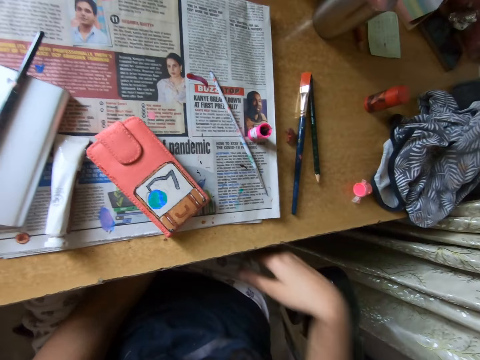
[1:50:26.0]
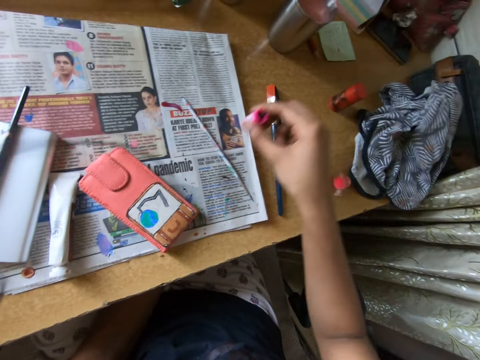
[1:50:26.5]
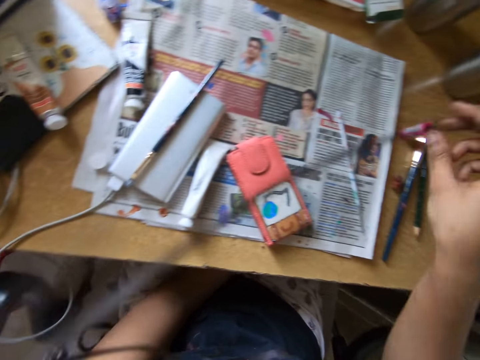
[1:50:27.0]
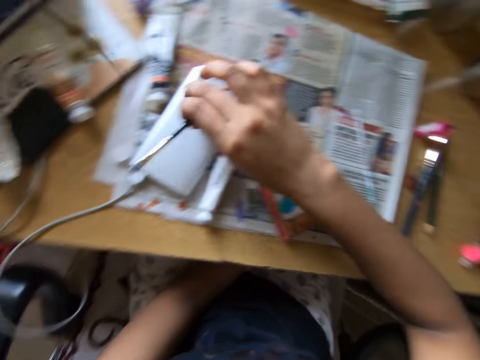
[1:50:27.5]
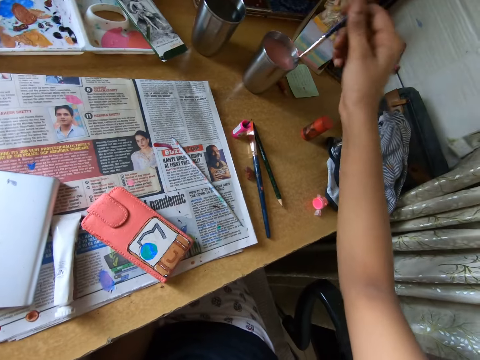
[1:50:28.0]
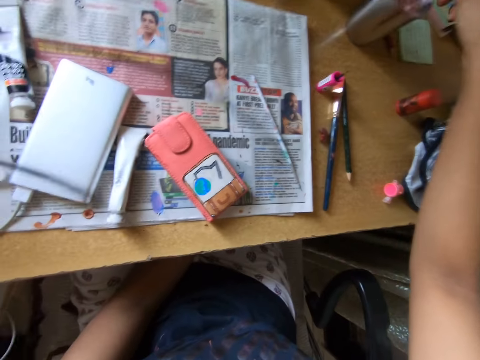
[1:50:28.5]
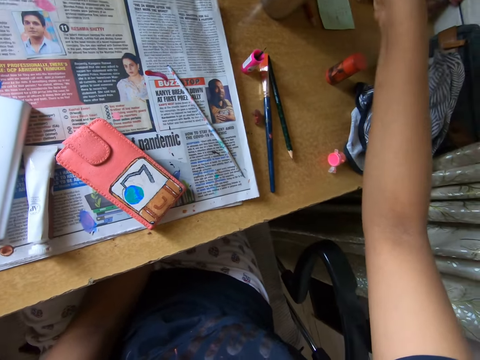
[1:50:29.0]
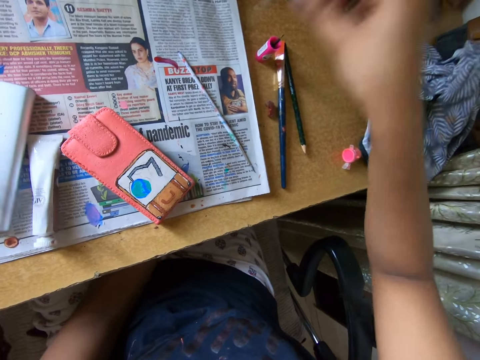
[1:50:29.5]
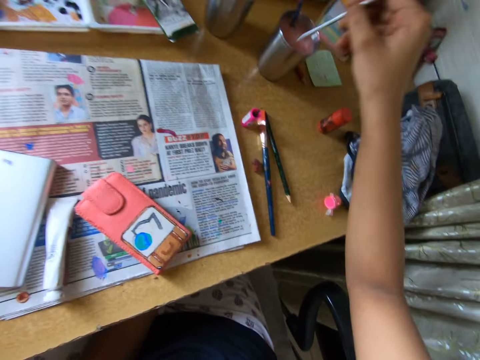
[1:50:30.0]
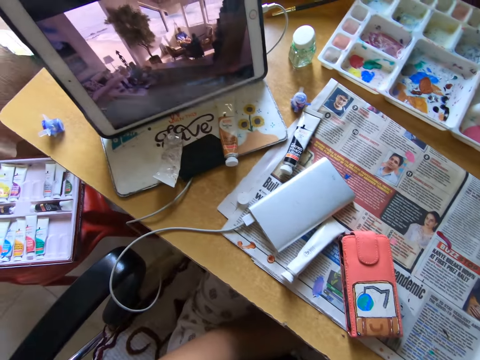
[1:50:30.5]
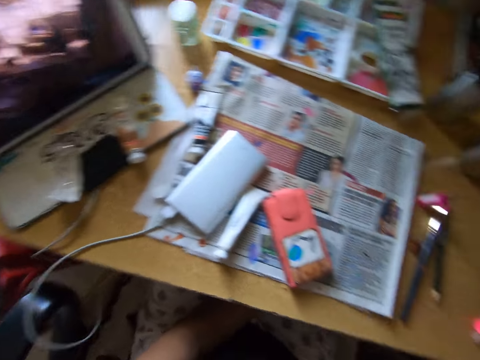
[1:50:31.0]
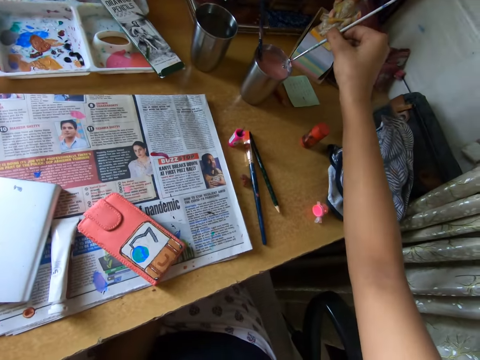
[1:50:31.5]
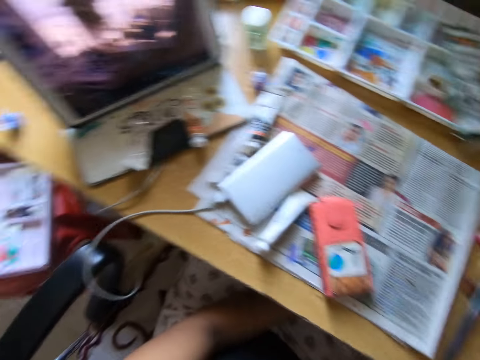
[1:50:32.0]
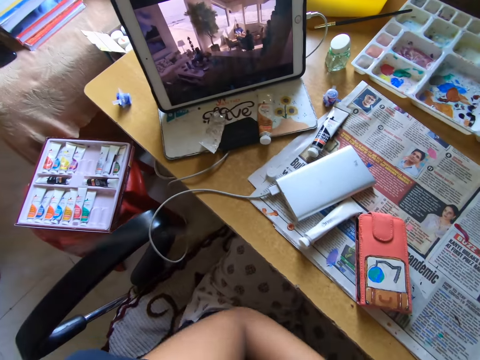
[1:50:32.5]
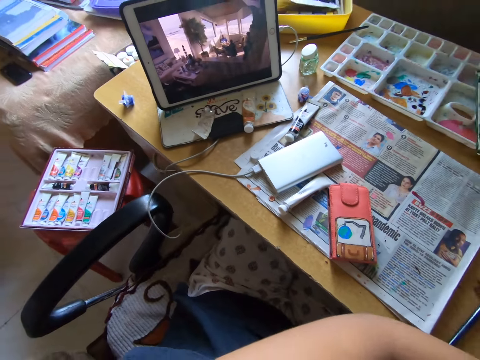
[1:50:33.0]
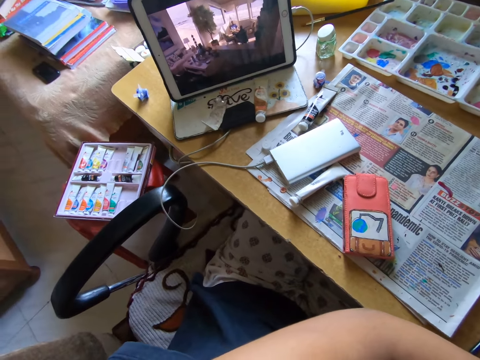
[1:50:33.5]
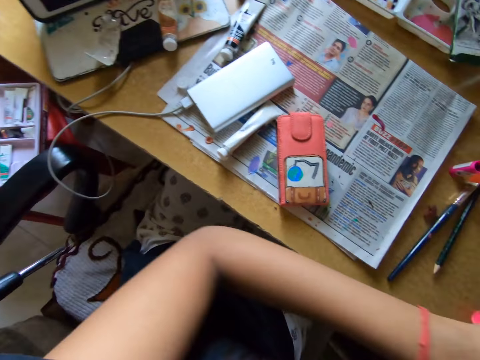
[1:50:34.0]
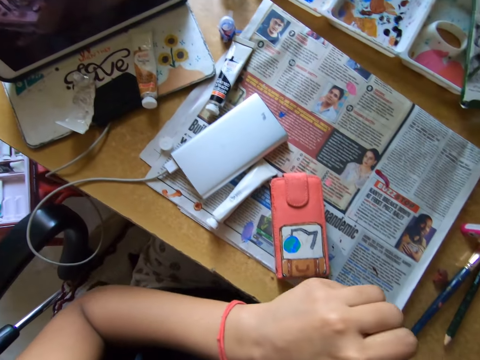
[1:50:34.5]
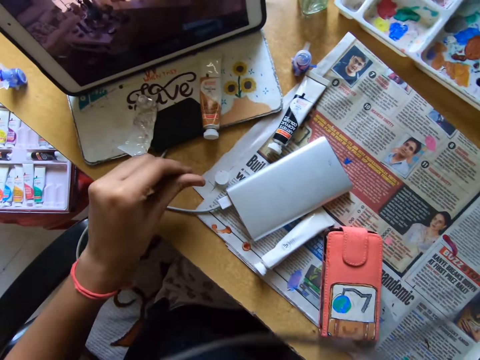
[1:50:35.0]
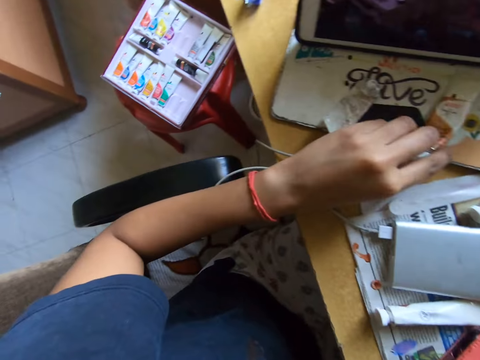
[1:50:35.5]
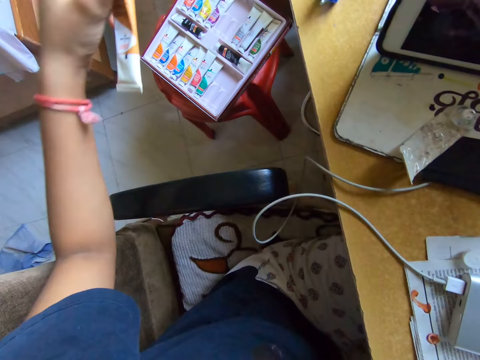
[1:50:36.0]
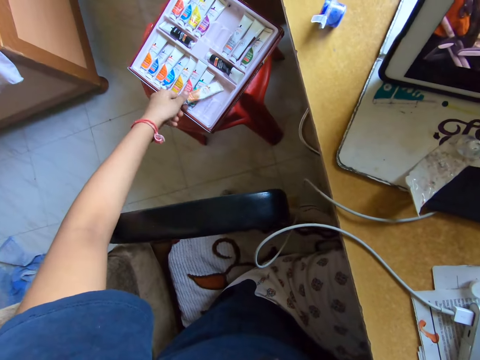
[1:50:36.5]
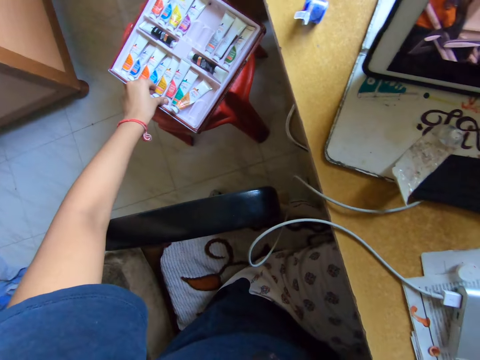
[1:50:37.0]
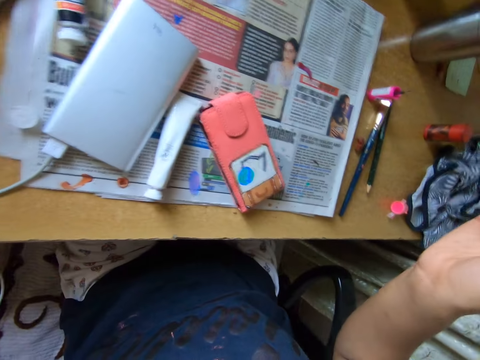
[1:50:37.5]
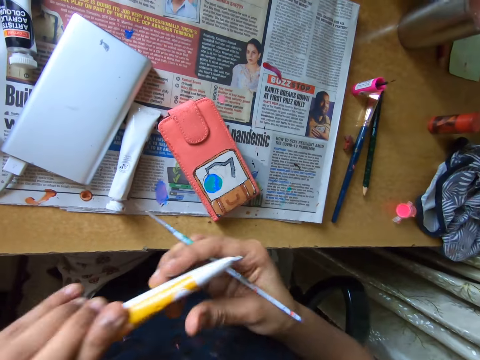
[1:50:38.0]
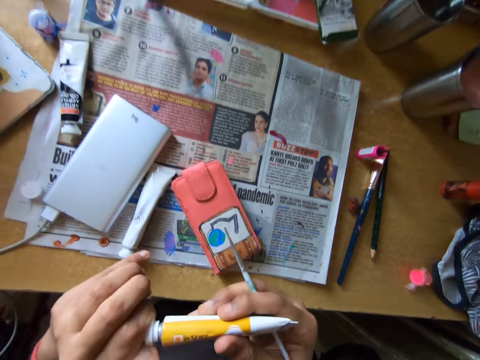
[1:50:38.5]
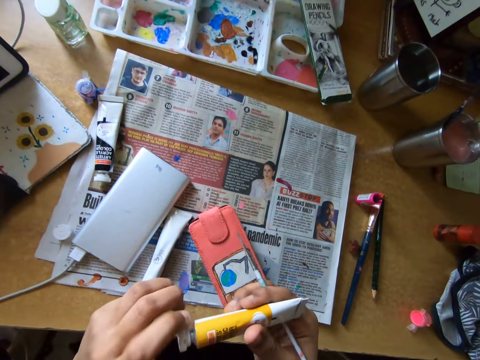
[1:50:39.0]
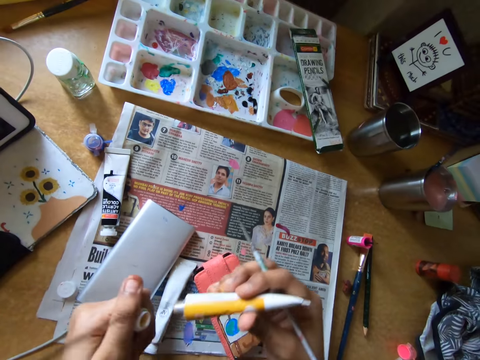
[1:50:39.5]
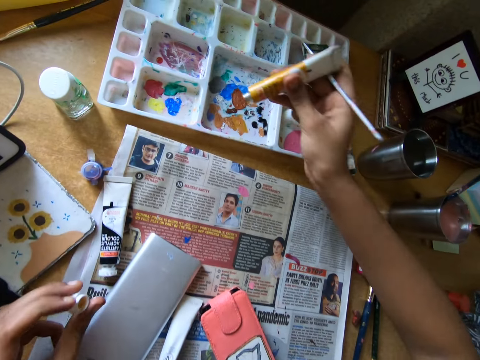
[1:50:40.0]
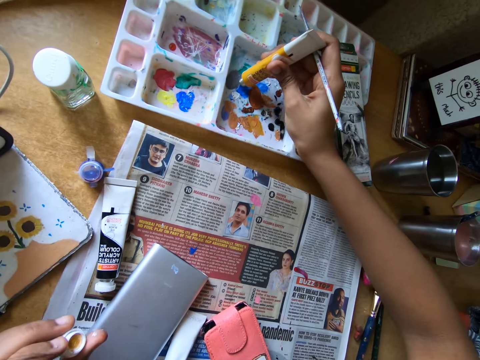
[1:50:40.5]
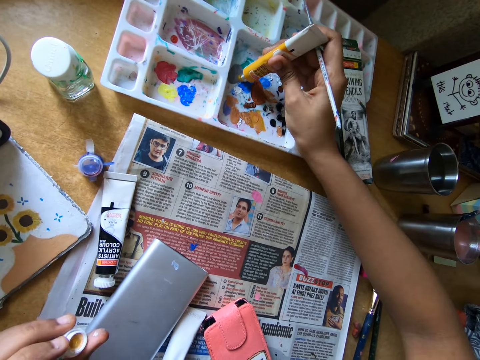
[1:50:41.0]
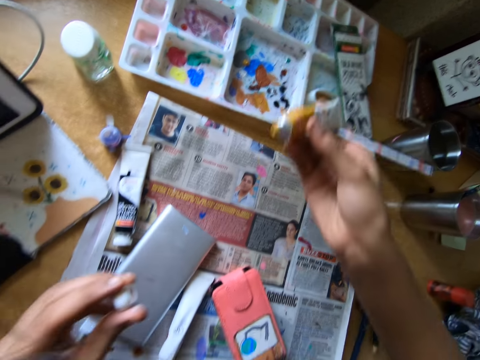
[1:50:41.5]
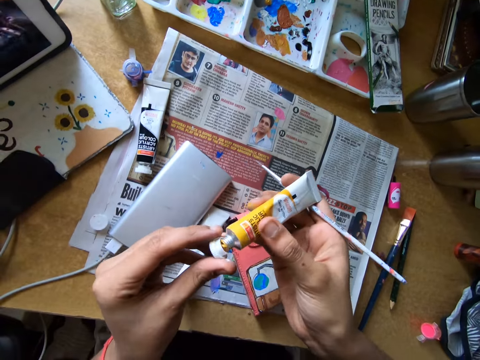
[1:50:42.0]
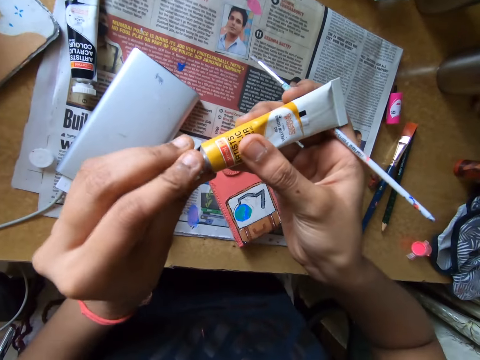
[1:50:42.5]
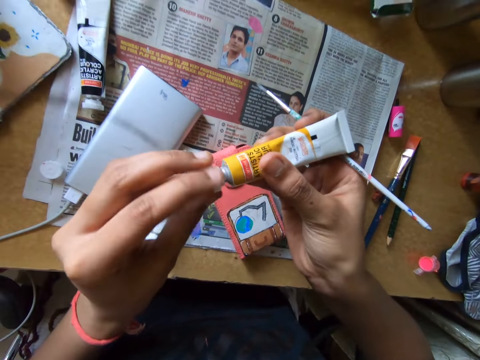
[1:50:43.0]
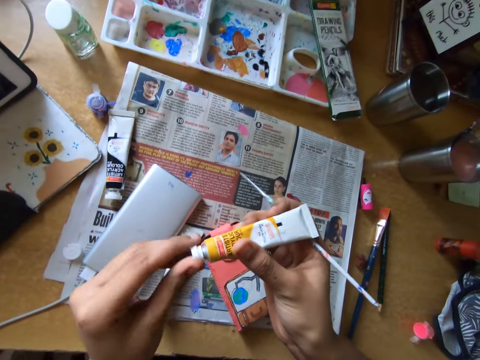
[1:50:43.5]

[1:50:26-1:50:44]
The camera wearer moves the brush aside on the table with her right hand. She picks a pen brush from a power bank on the table with her right hand. She rinses the brush in the water in a stainless cup on the table with her right hand. She dips the pen brush in the ink. She picks the brush from the table with her right hand. She rinses the brush in the water in the stainless cup on the table with her right hand. She looks at the screen. She picks an ink tube from the table with her left hand. She drops the ink tube in a box on the ground with her left hand. She picks an ink tube from the box on the ground with her left hand. She passes the ink tube from her left hand to her right hand. She opens the cover of the ink tube in her right hand with her left hand. She pours ink from the ink tube on the pallet on the table with her right hand. She covers the ink tube in her right hand with the cover of the ink tube in her left hand.

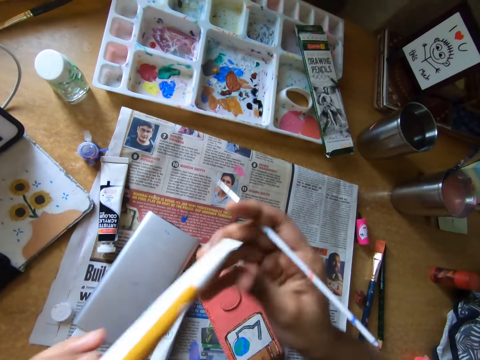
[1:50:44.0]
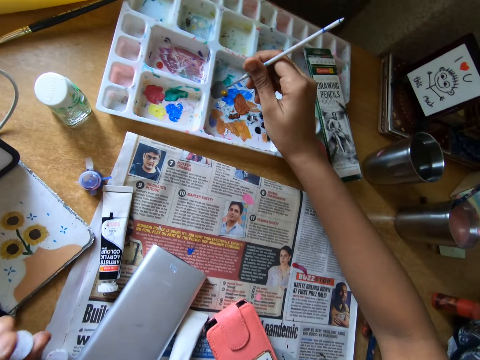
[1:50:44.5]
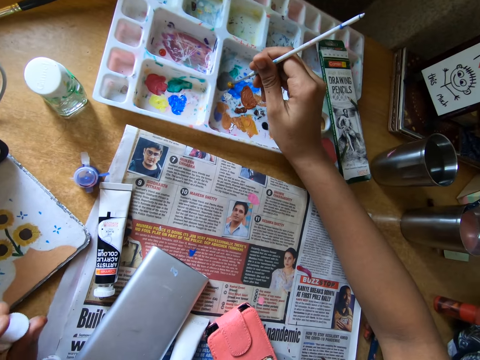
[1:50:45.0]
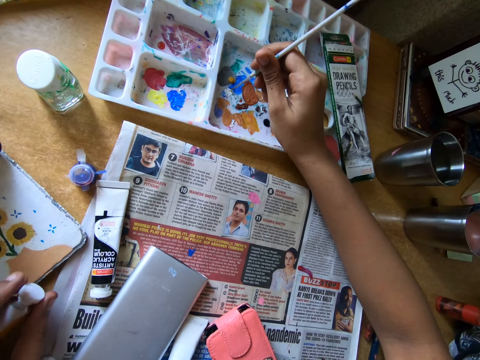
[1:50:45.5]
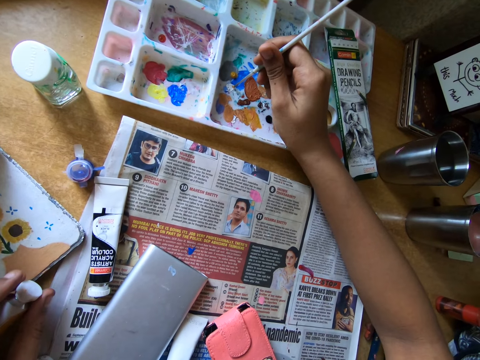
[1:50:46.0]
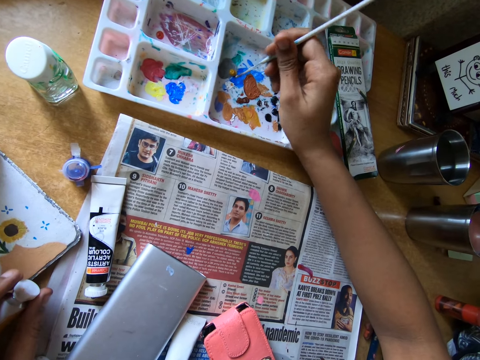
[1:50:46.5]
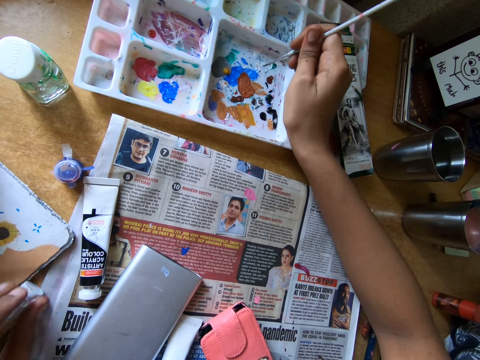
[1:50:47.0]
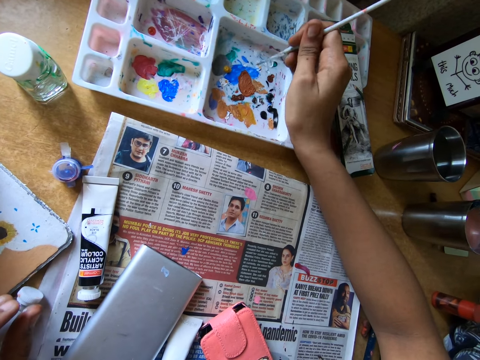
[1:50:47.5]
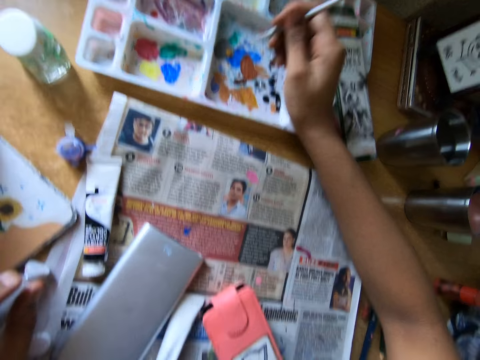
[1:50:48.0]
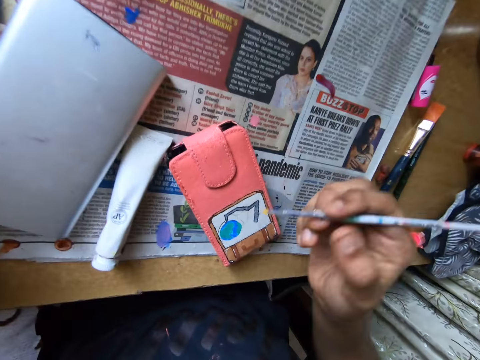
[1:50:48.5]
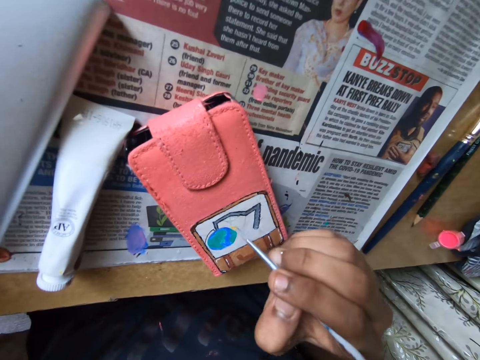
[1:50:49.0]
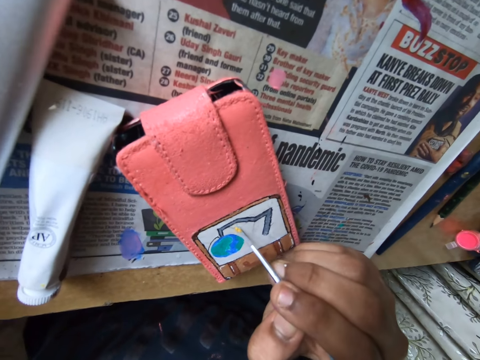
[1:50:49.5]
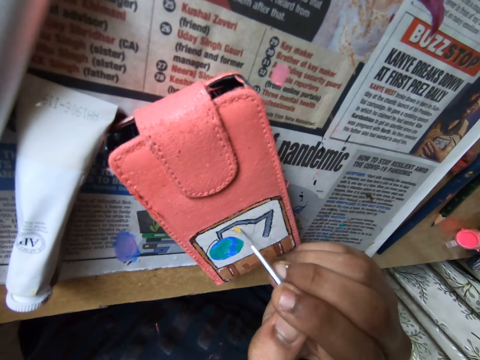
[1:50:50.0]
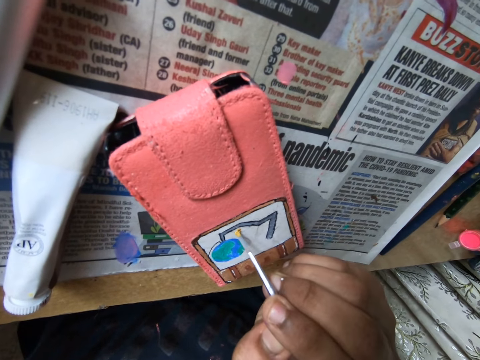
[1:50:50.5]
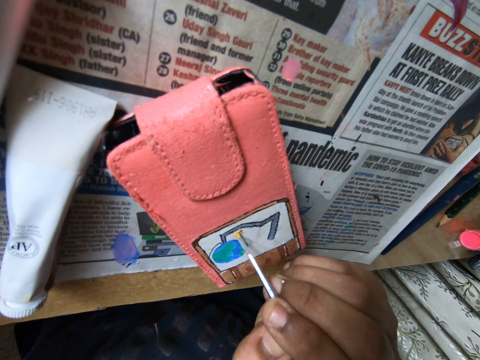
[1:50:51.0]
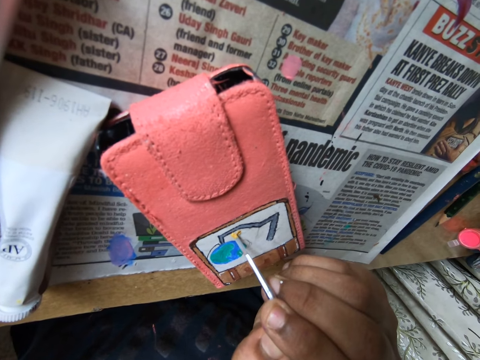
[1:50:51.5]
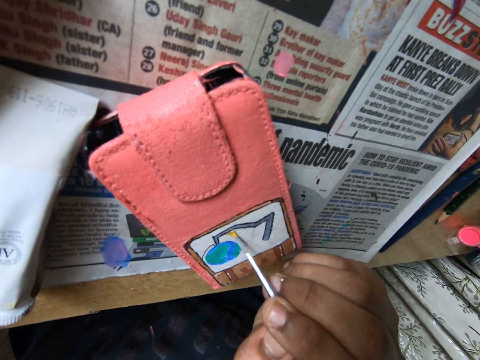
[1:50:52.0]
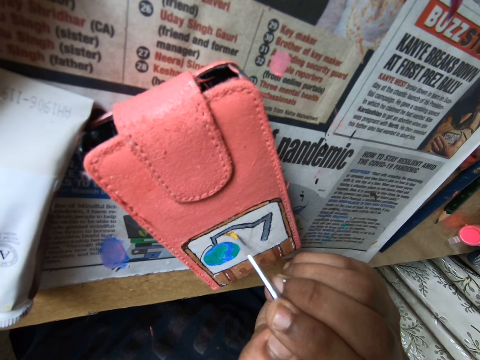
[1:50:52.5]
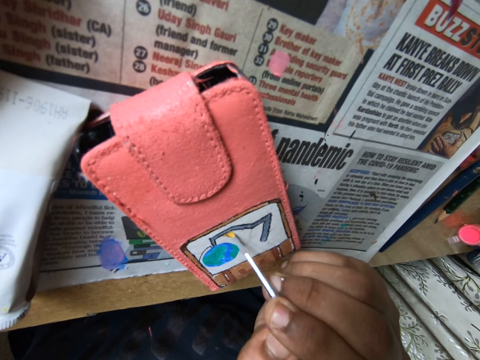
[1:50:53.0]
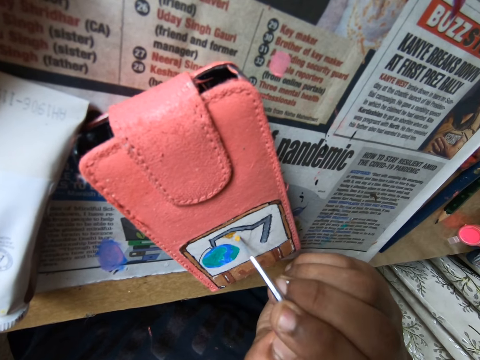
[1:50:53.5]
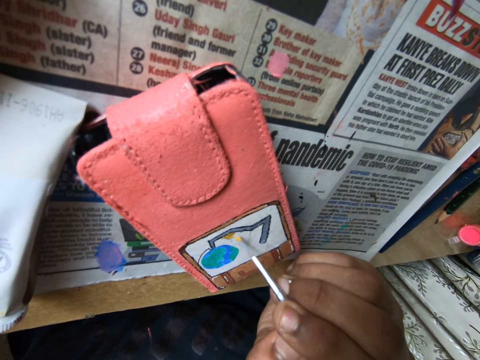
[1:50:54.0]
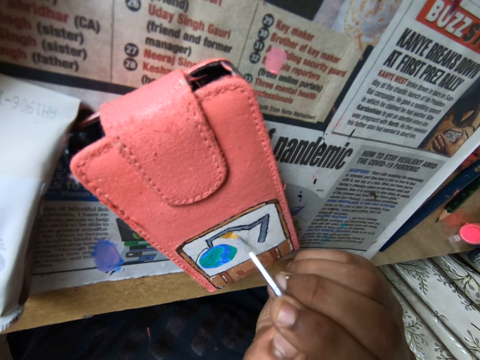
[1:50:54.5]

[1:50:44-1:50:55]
The camera wearer packs paint from the pallet on the table with the brush in her right hand. She rubs the pen brush in the container. She paints the phone pouch on the table with the brush in her right hand.
